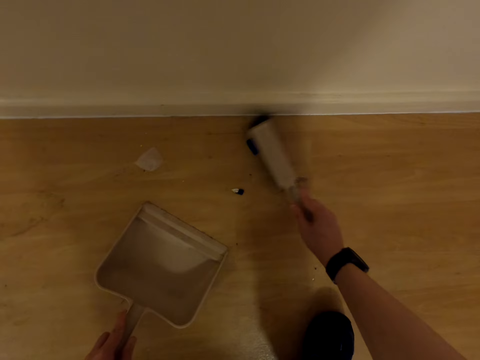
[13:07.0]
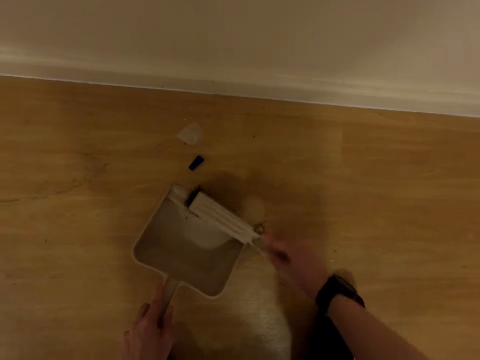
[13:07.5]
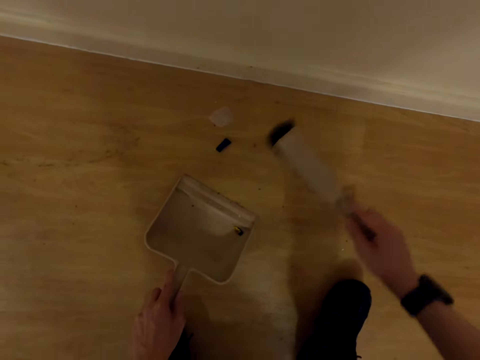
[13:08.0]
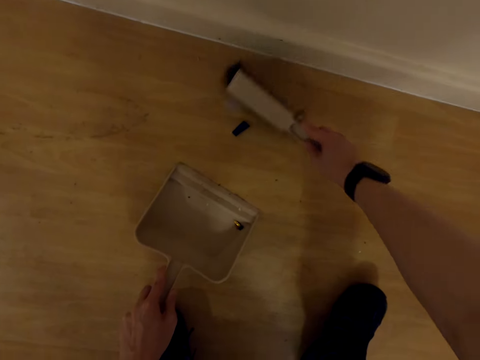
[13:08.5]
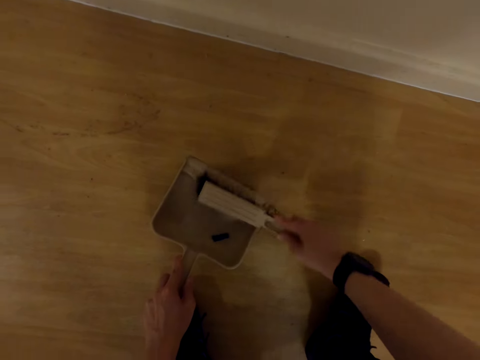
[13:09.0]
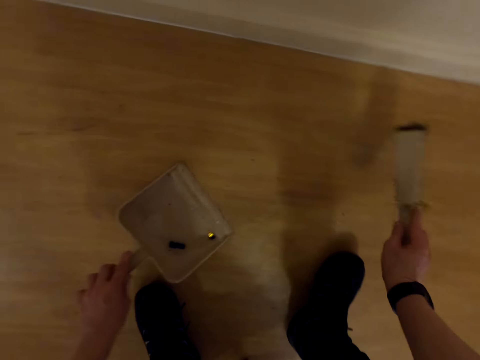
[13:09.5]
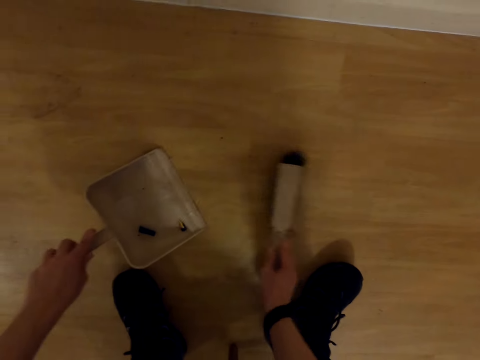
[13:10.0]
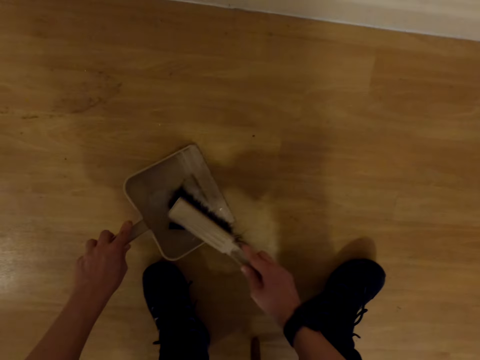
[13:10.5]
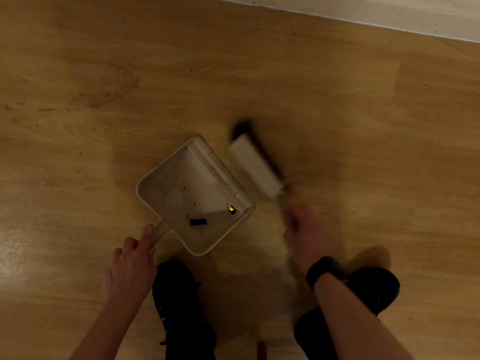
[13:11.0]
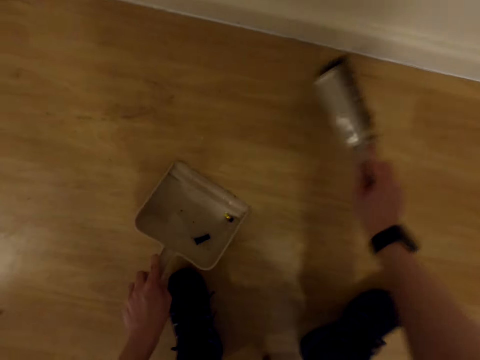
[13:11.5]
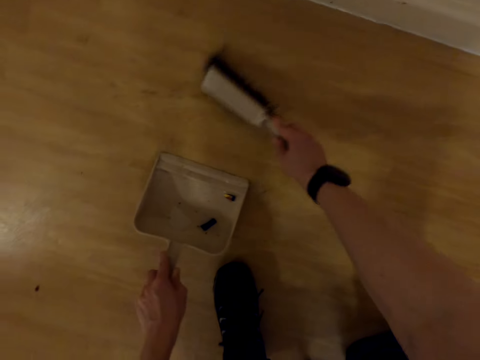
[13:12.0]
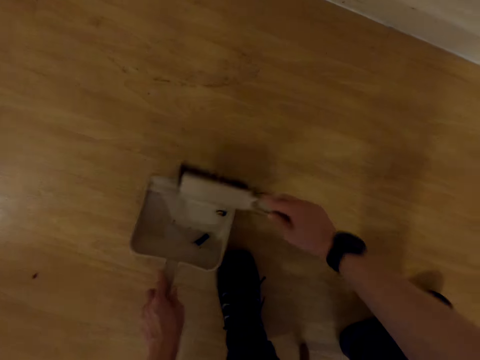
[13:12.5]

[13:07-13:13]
The camera wearer cleans the floor with the cleaning brush. They pick dirt from the floor with the dirt collector.

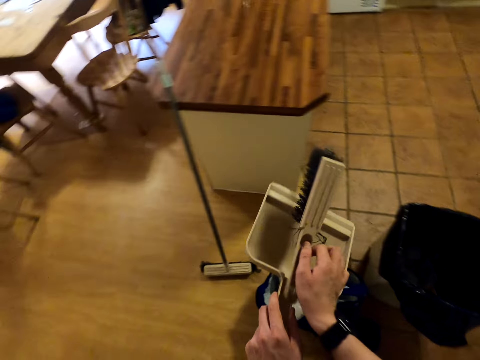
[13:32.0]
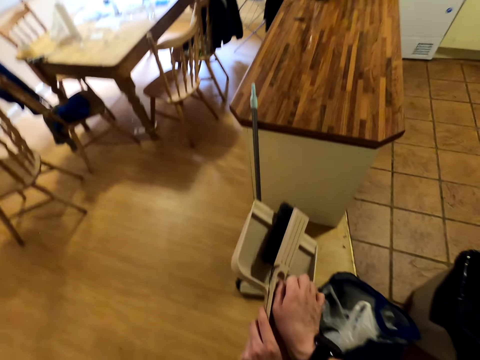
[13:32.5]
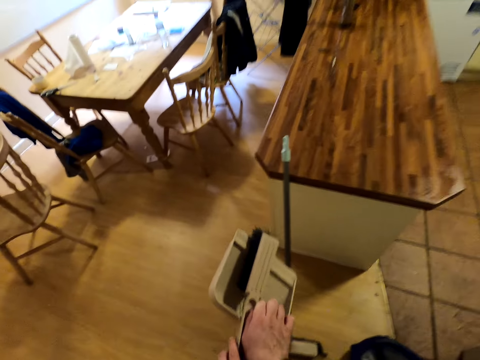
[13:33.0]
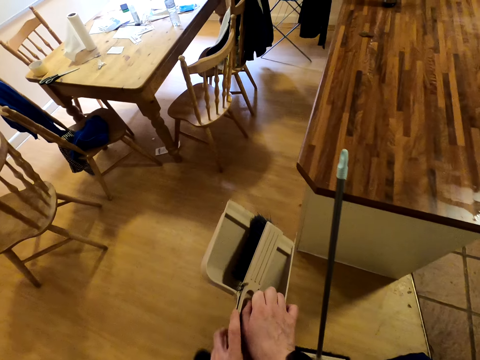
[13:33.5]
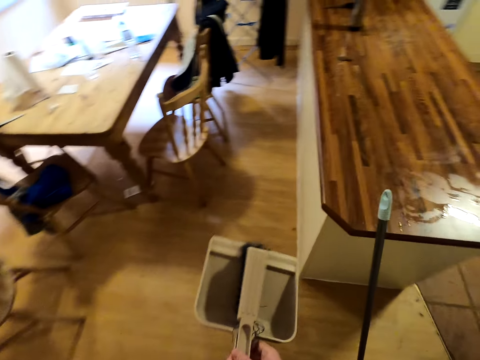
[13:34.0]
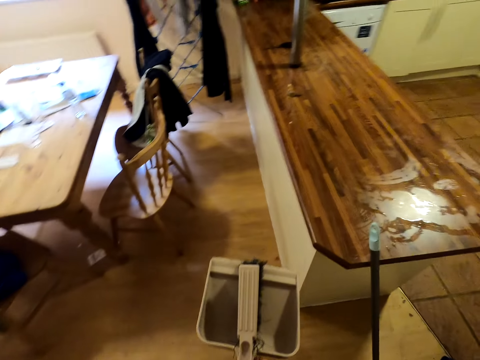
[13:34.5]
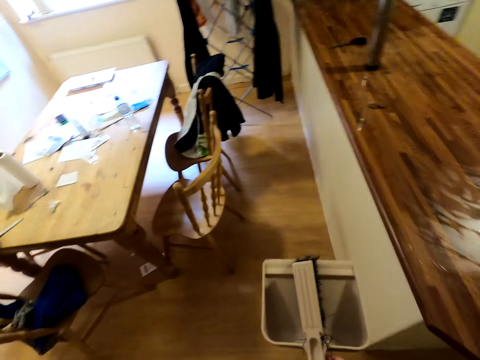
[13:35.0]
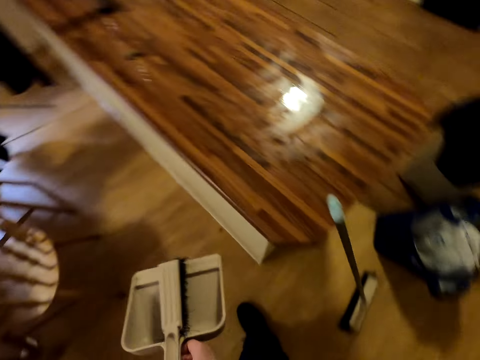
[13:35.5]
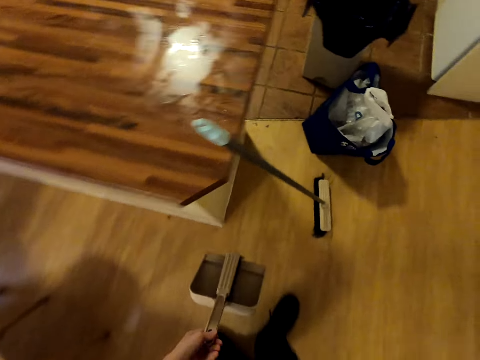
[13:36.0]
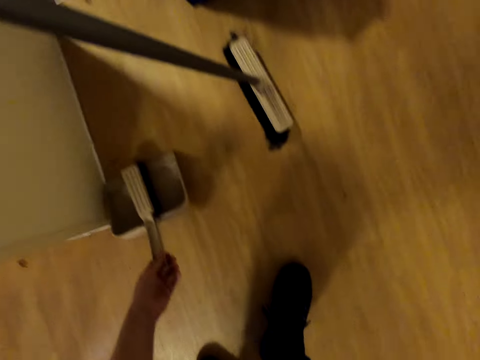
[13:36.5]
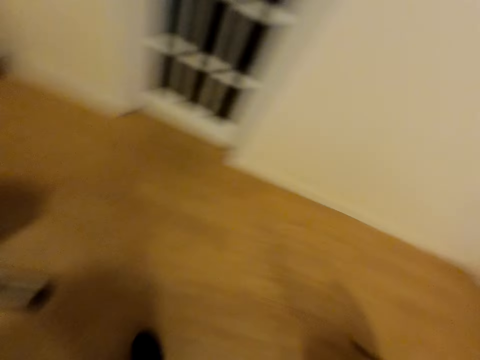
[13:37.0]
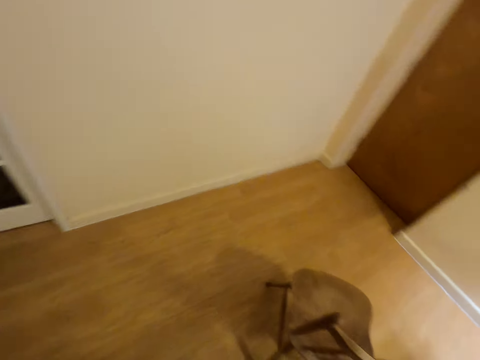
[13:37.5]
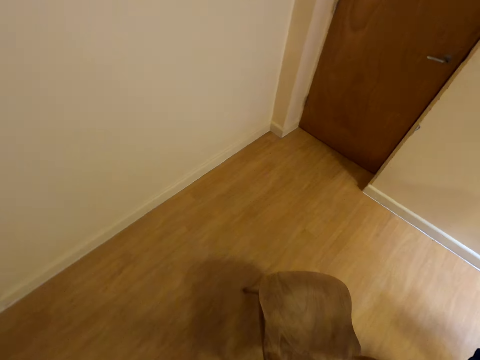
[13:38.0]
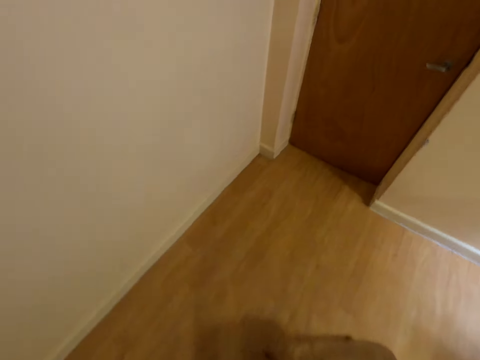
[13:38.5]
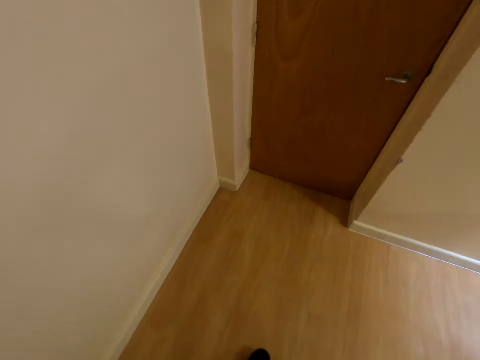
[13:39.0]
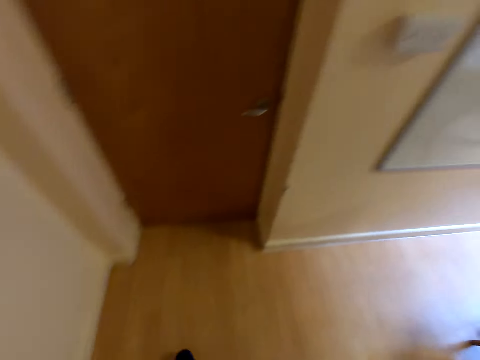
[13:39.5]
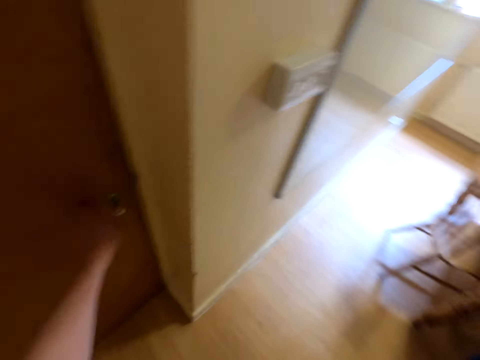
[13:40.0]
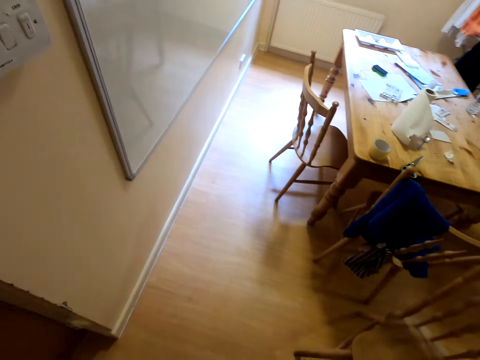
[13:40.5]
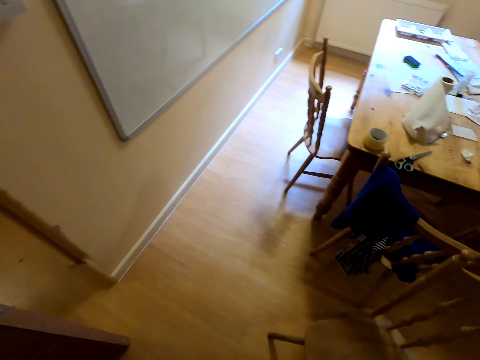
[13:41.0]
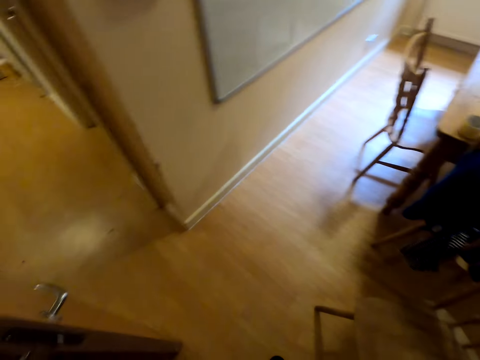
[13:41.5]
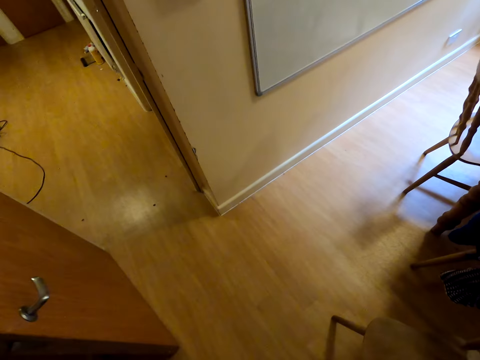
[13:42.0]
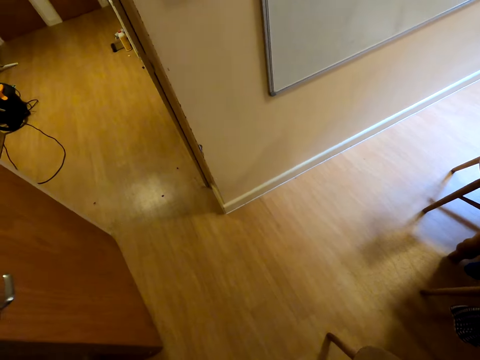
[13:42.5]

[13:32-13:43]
The camera wearer moves around the room. They put the scoop and the cleaning brush on the floor. They look around. They open a door in the room.

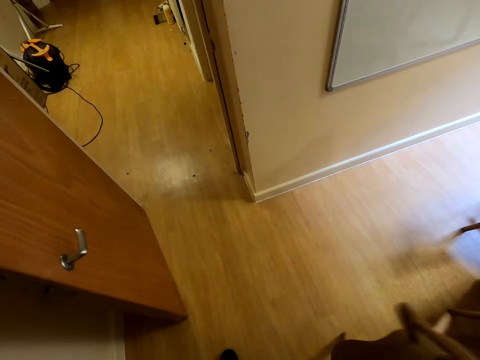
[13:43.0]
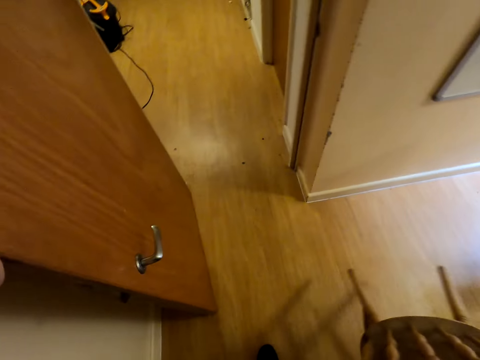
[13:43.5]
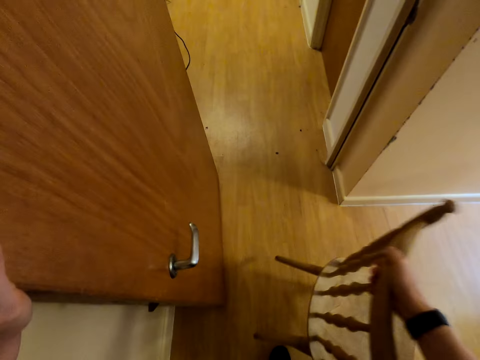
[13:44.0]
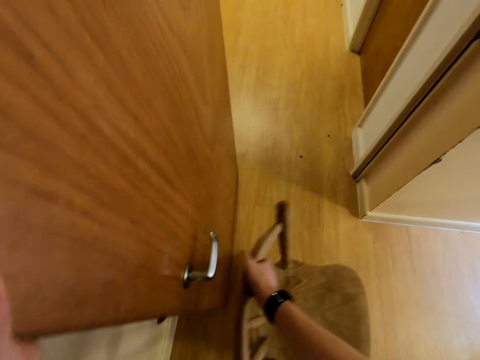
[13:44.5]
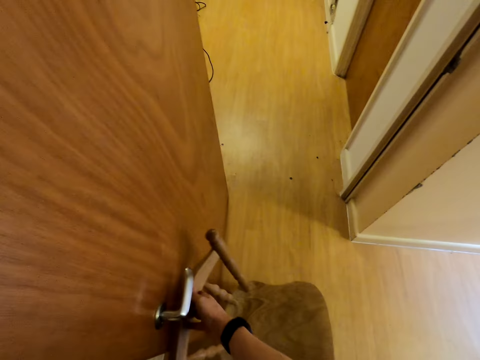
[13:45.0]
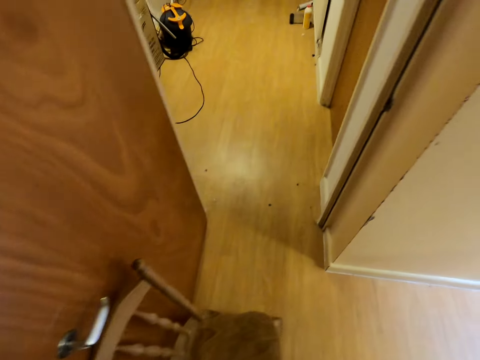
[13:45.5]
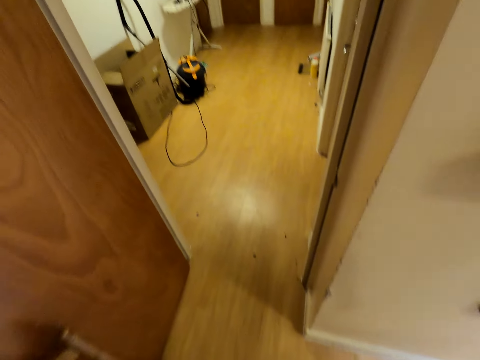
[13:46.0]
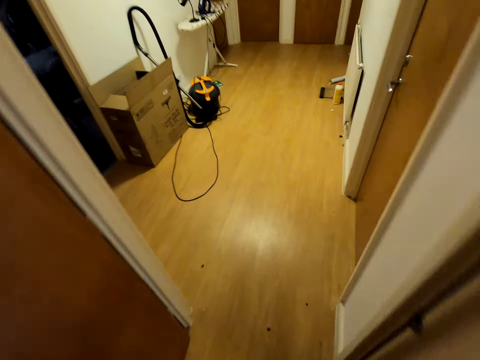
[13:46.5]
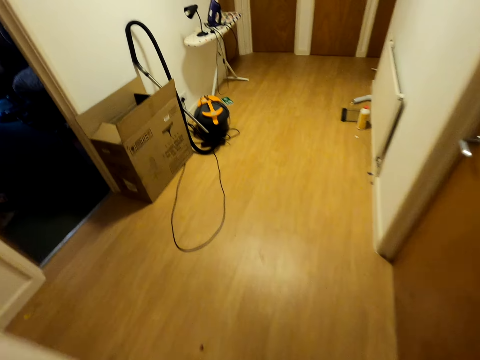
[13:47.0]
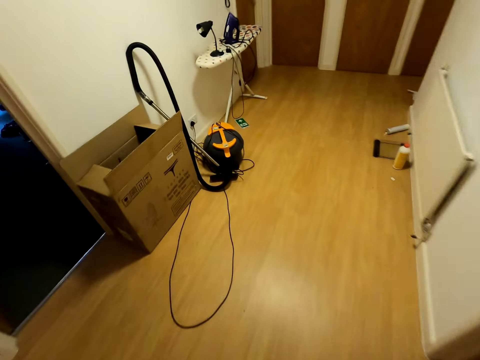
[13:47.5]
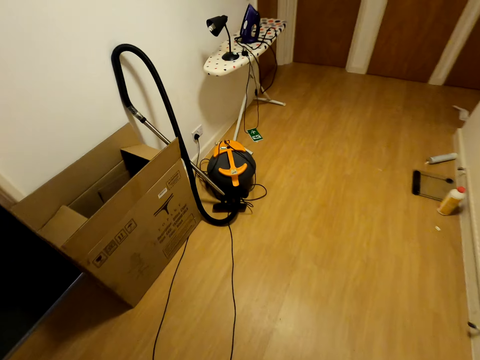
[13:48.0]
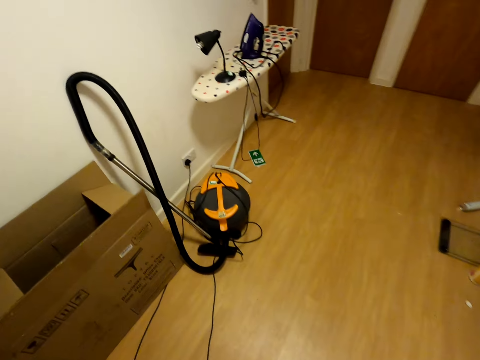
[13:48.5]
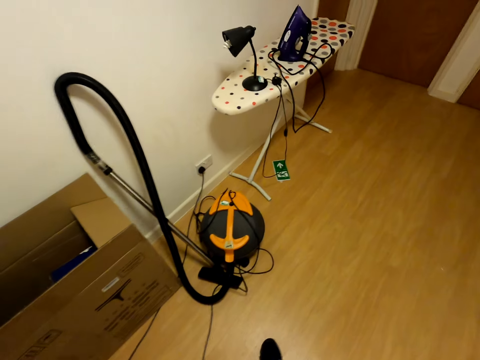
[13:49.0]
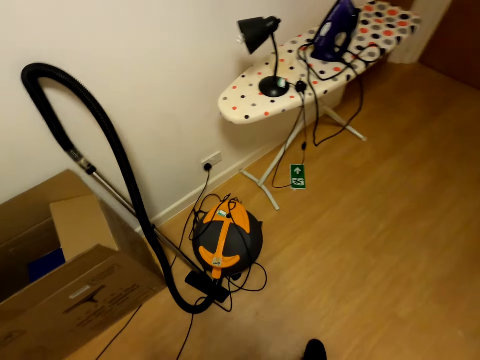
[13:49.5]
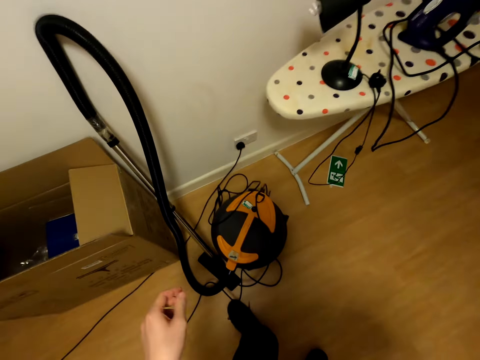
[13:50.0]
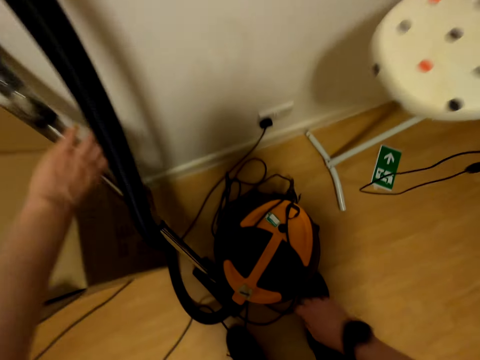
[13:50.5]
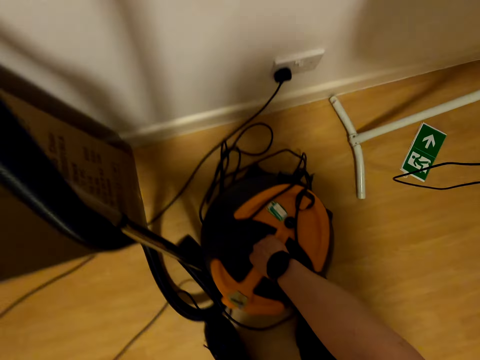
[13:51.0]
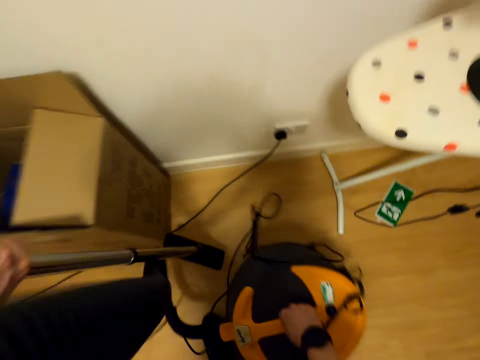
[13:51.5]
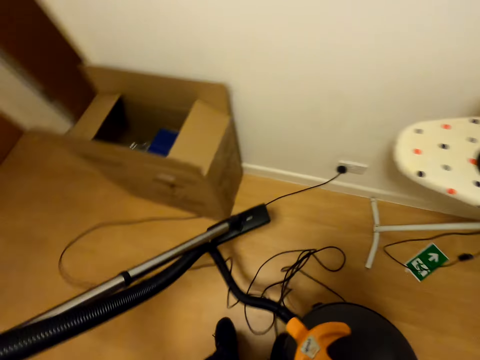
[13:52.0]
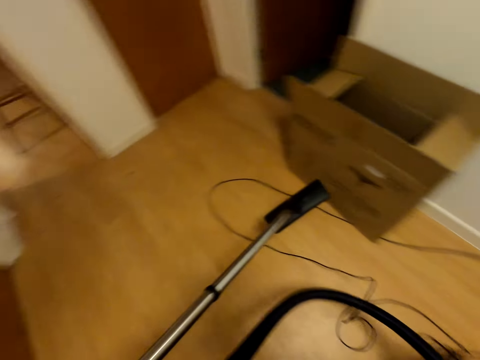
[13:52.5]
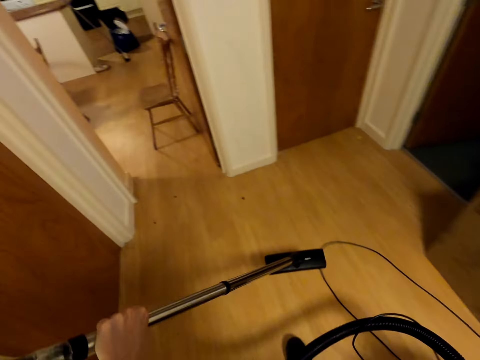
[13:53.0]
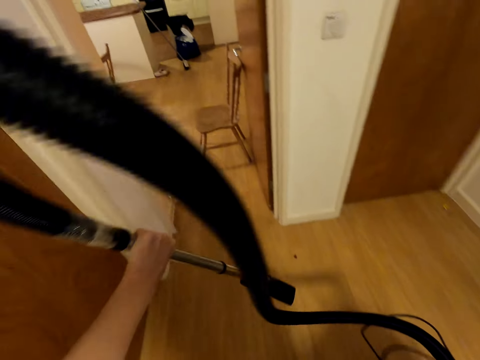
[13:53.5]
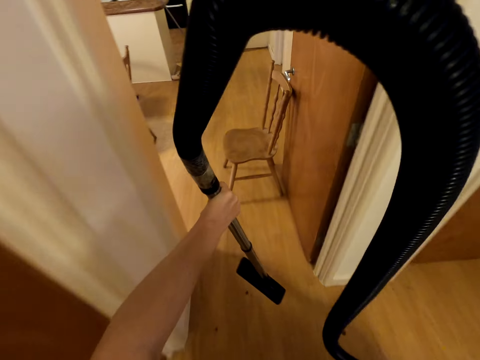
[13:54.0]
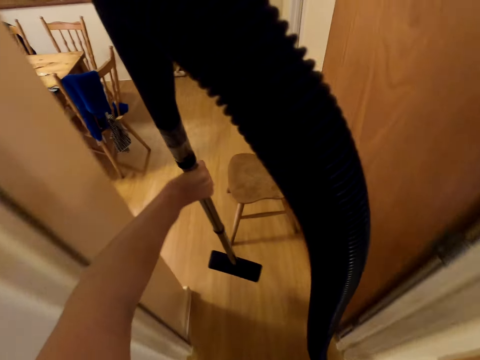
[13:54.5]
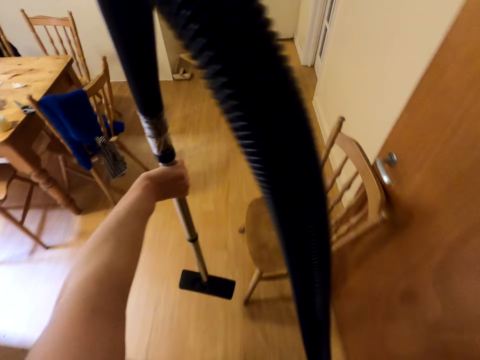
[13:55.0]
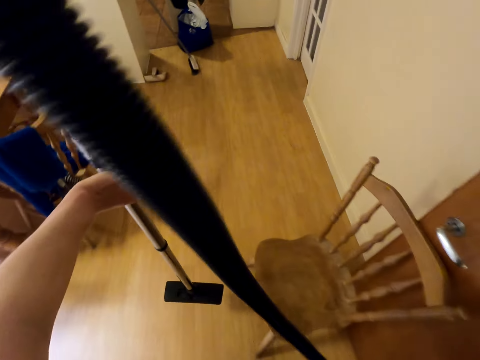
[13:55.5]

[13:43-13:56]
The camera wearer moves the chair in the room. They move around the room. They move the vacuum cleaner in the room. They pick up the vacuum cleaner. They move around the room.
